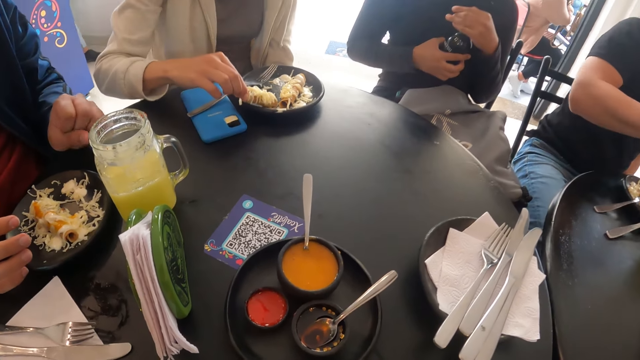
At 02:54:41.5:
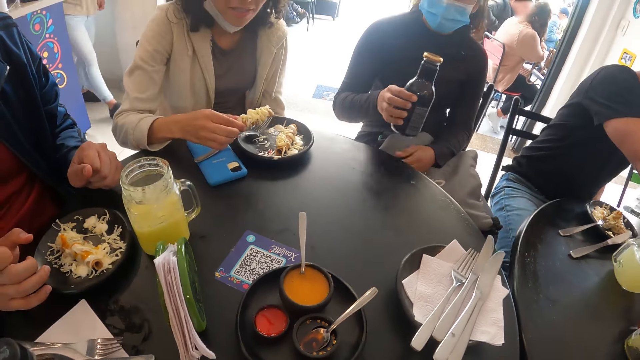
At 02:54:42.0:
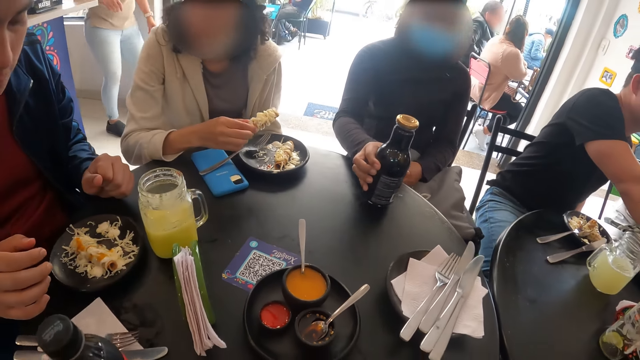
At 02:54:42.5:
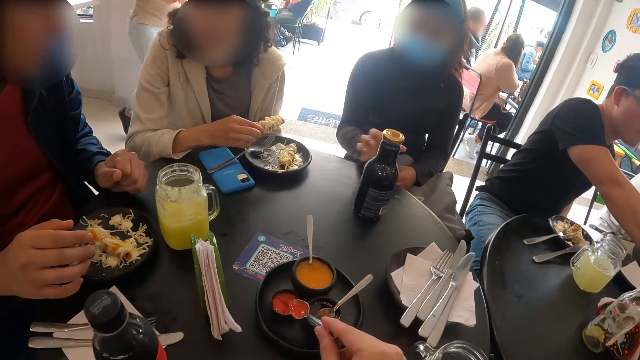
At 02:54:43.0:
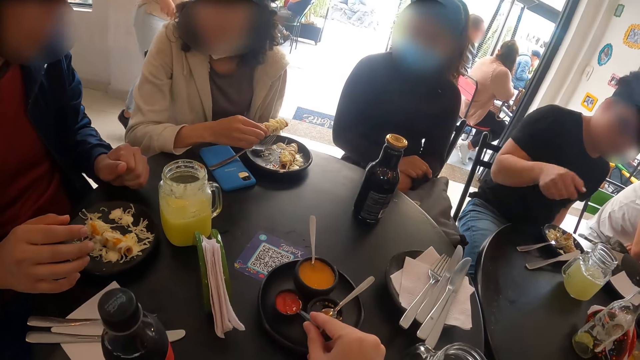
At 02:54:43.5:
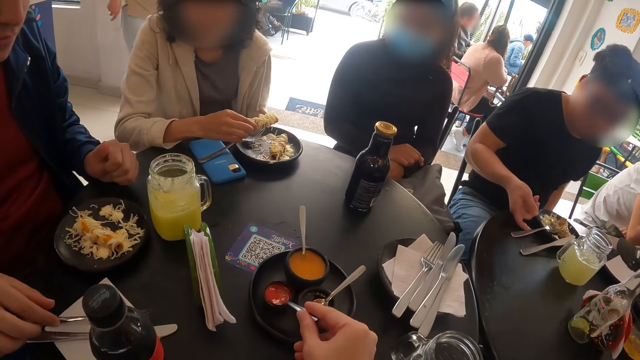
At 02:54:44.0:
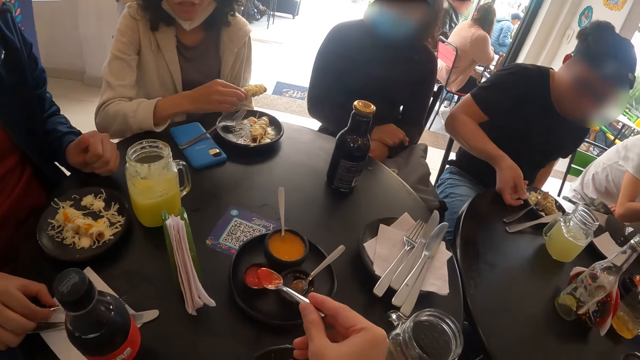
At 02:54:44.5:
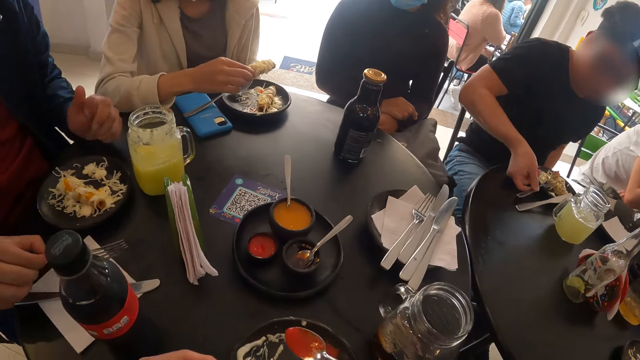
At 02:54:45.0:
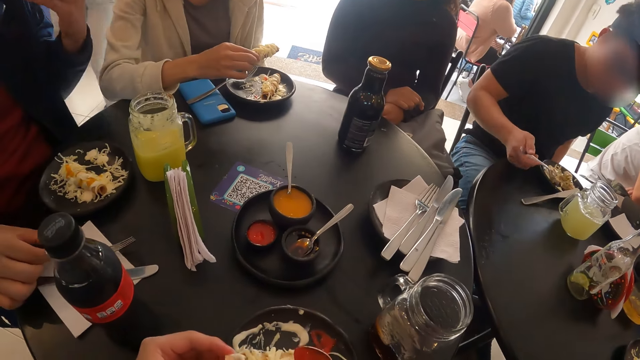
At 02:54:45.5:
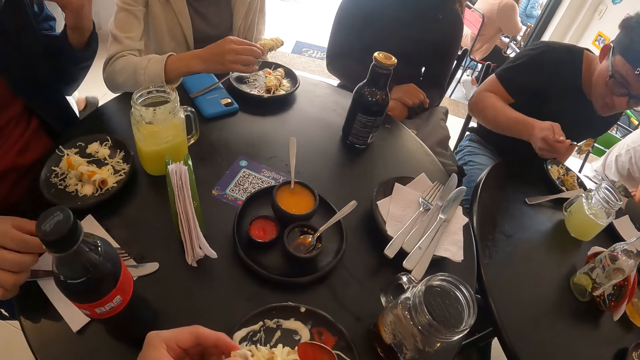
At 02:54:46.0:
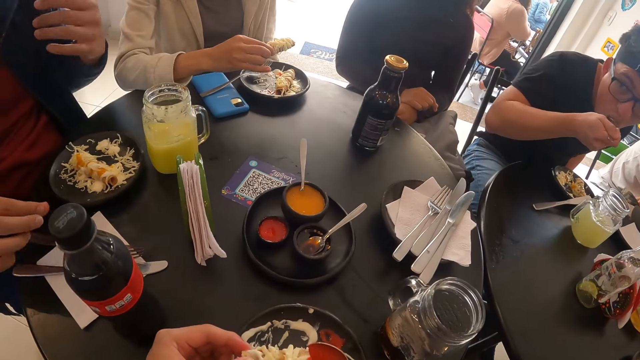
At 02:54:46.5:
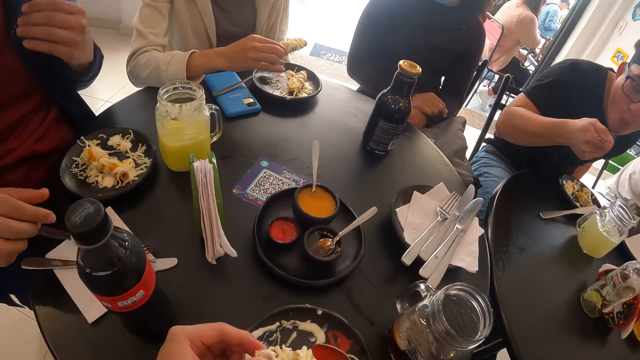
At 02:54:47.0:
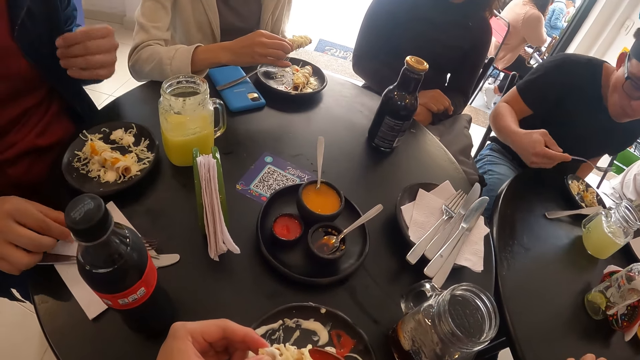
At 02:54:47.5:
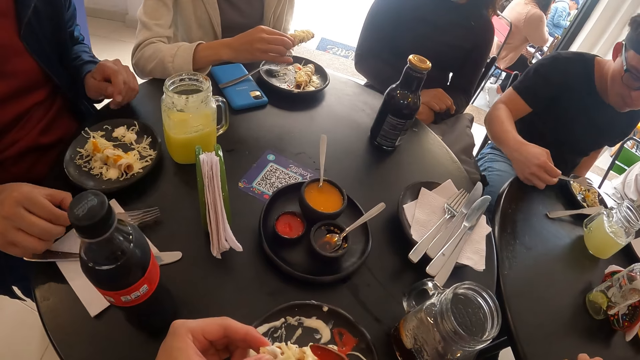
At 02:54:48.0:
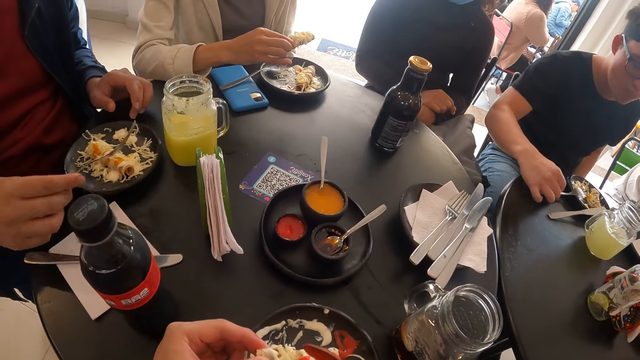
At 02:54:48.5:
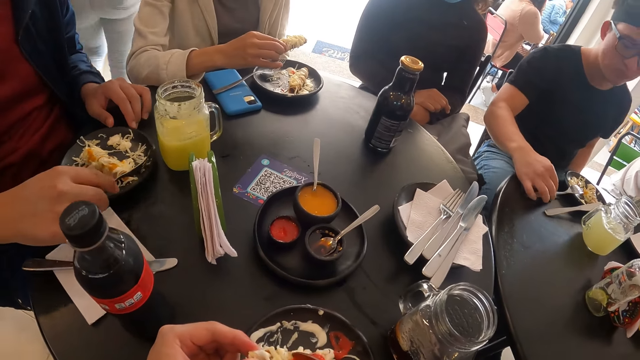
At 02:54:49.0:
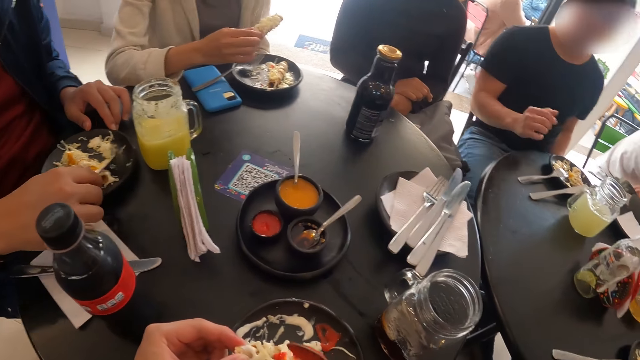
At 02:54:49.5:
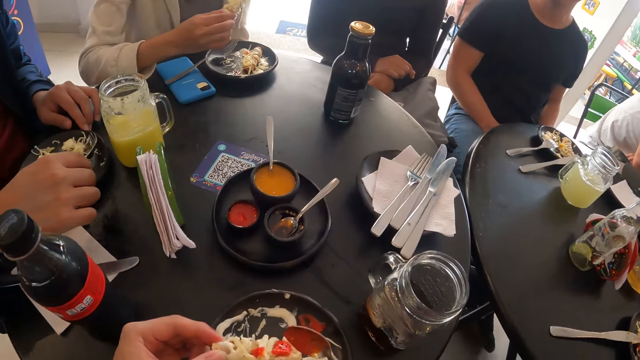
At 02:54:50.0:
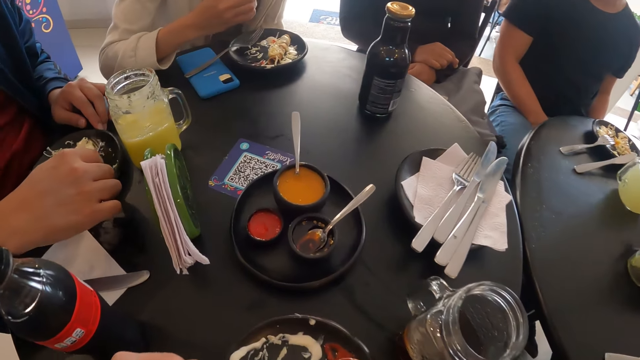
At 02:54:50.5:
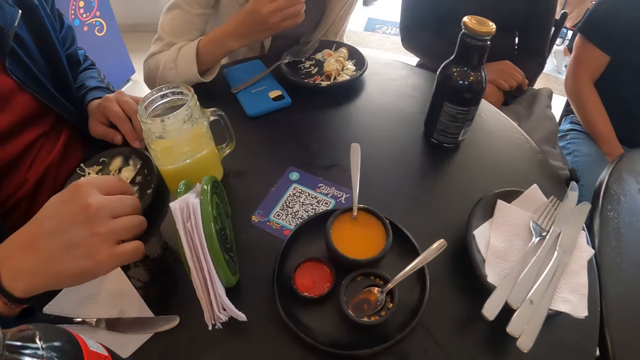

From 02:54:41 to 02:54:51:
A woman drops the bottle on the table with her right hand. The camera wearer scoops something. They pour something in the food. A man eats from the fork in his right hand. Another man grabs the fork from the serviette with his right hand.

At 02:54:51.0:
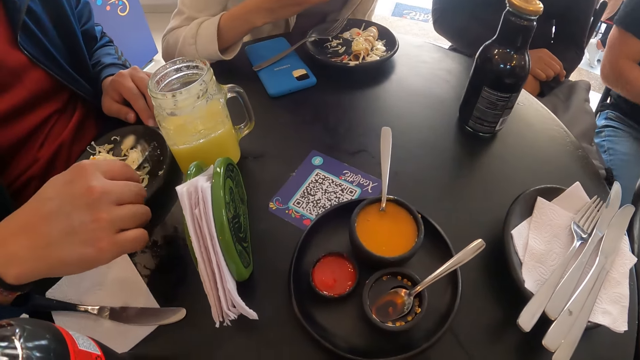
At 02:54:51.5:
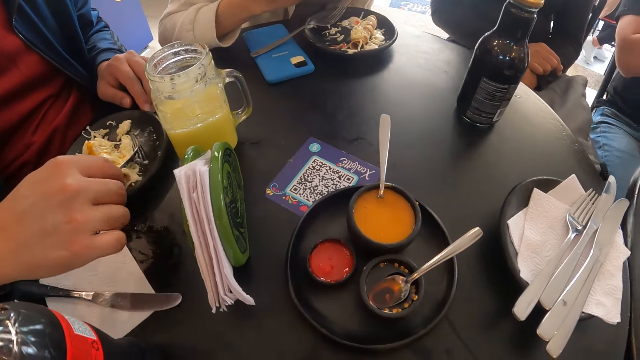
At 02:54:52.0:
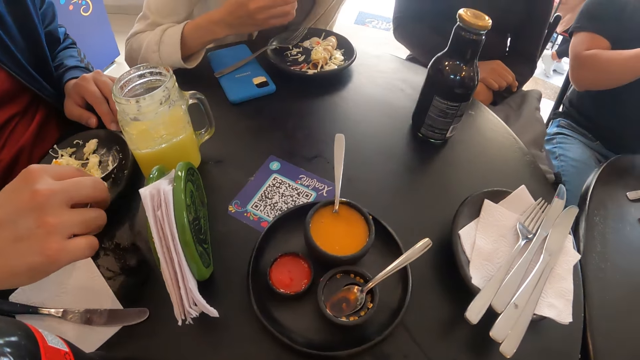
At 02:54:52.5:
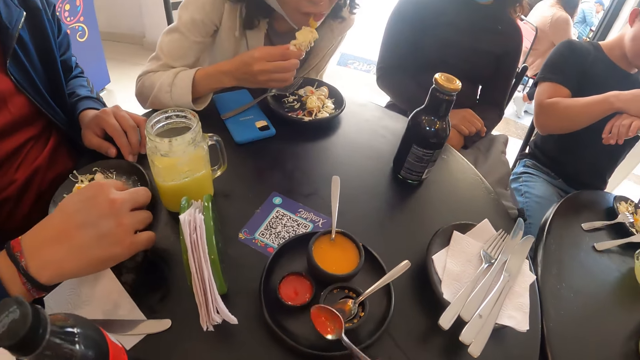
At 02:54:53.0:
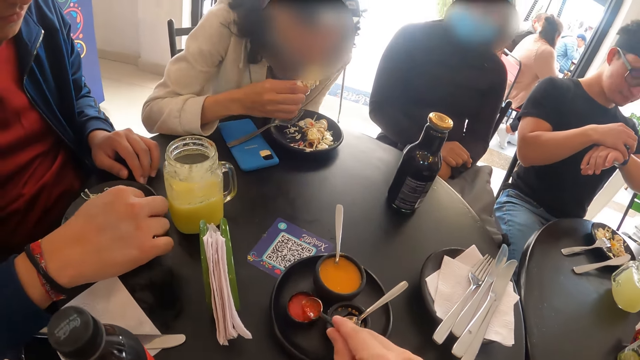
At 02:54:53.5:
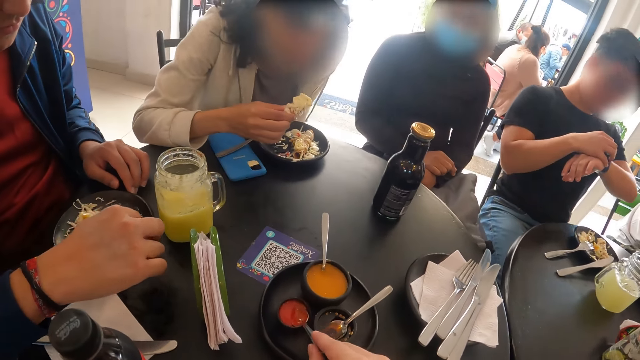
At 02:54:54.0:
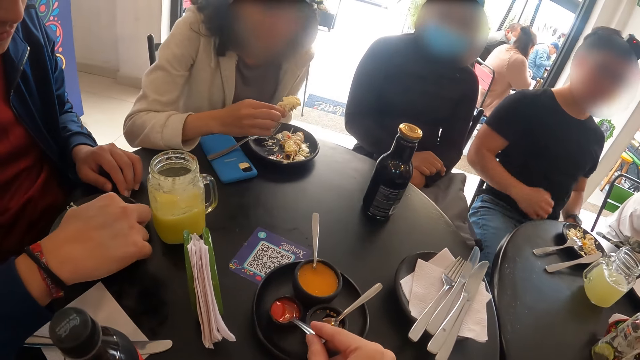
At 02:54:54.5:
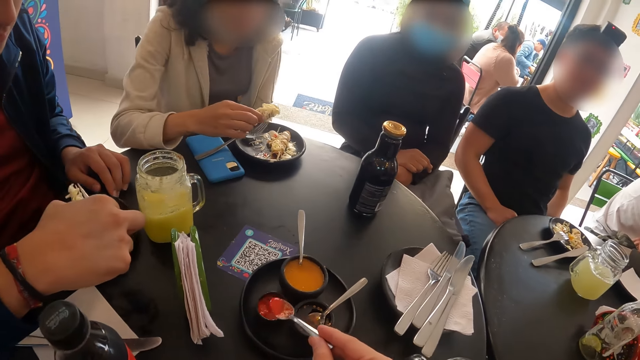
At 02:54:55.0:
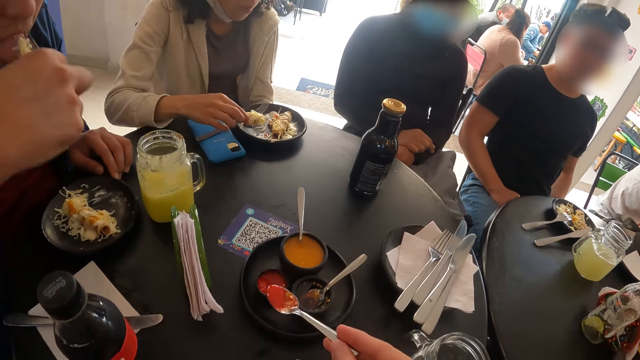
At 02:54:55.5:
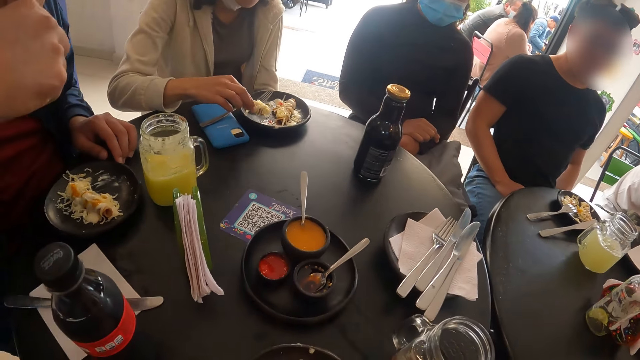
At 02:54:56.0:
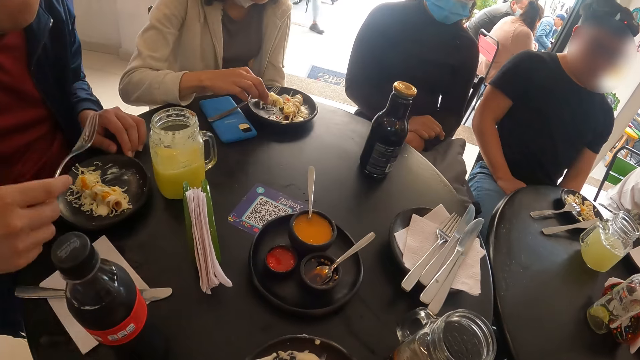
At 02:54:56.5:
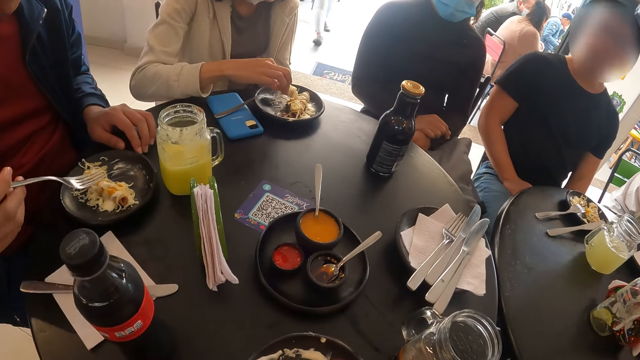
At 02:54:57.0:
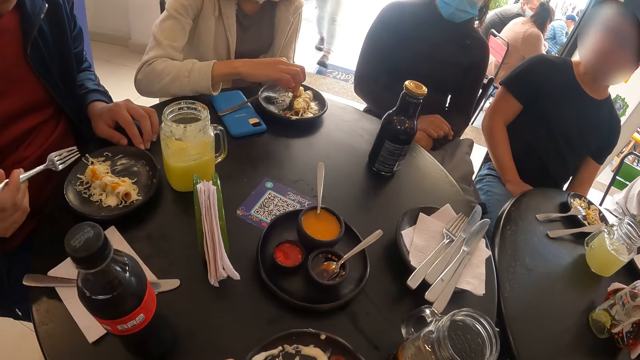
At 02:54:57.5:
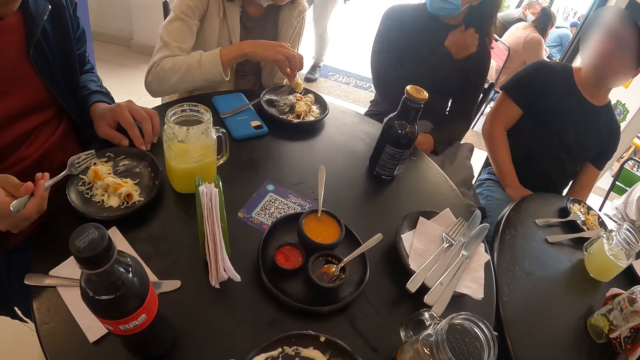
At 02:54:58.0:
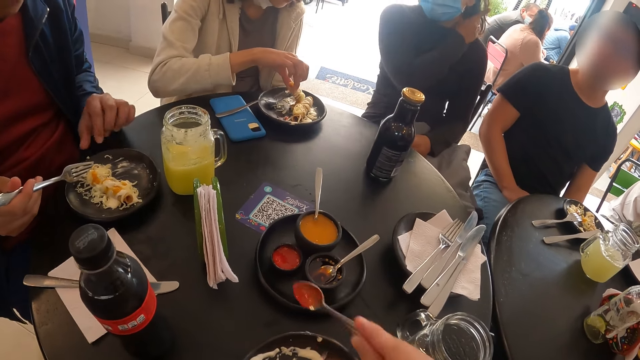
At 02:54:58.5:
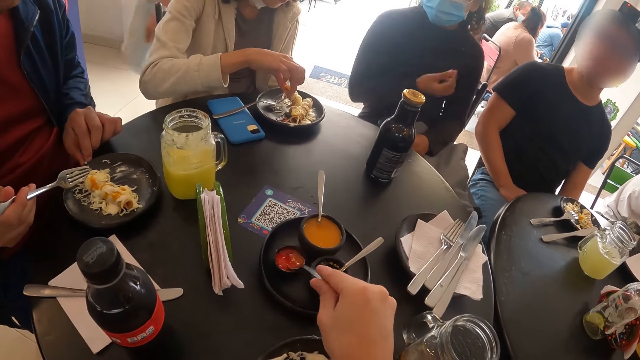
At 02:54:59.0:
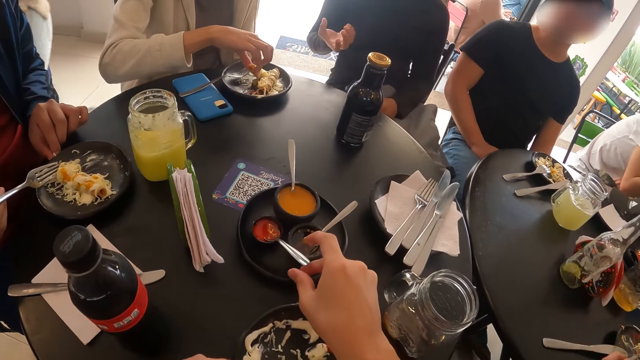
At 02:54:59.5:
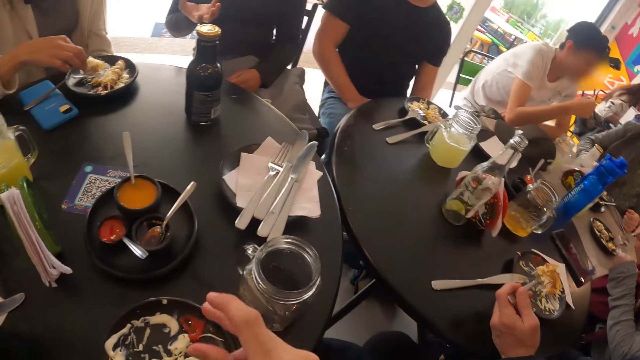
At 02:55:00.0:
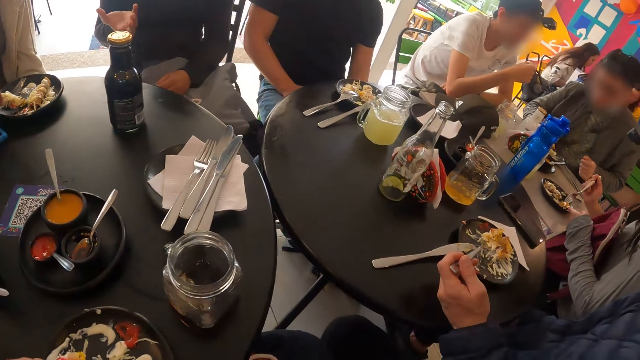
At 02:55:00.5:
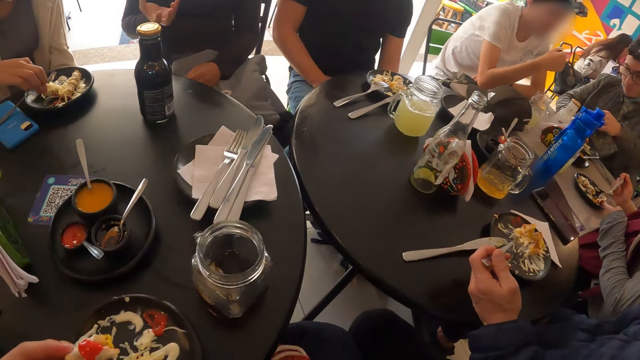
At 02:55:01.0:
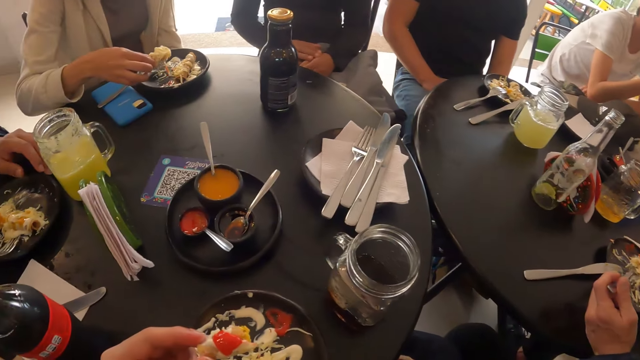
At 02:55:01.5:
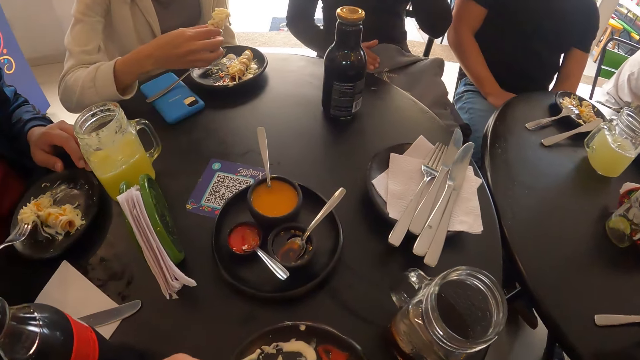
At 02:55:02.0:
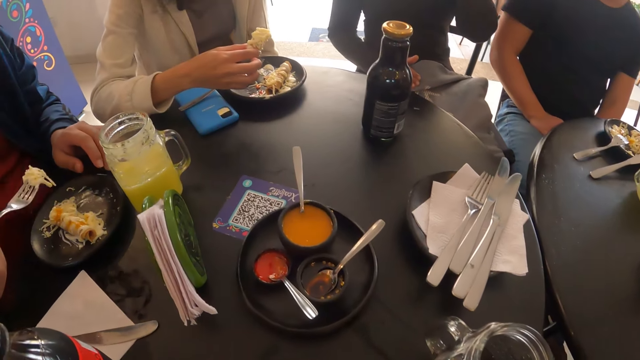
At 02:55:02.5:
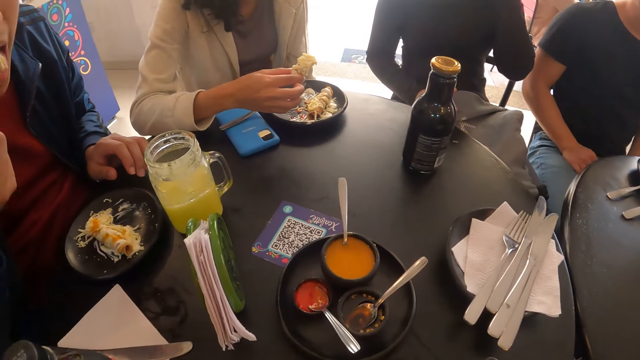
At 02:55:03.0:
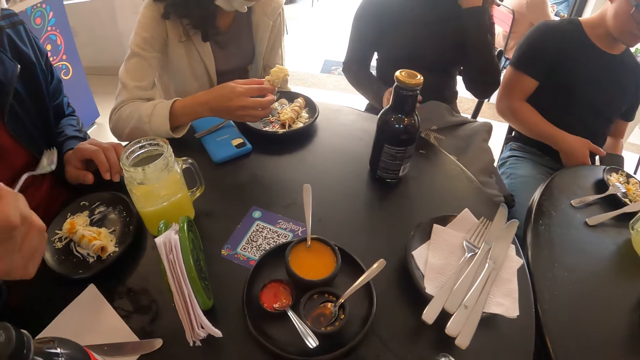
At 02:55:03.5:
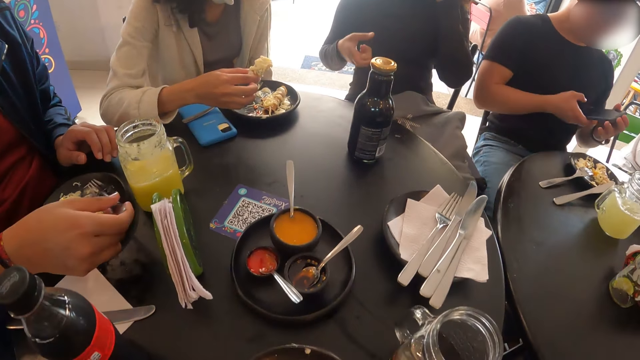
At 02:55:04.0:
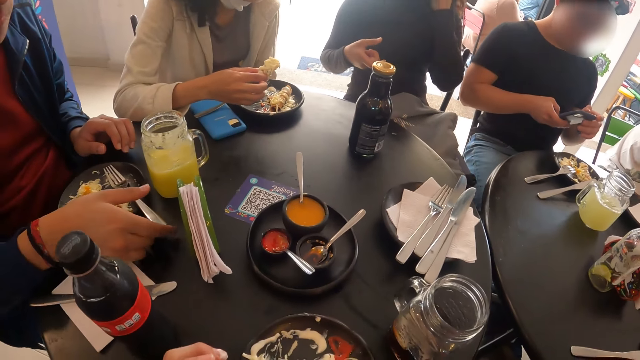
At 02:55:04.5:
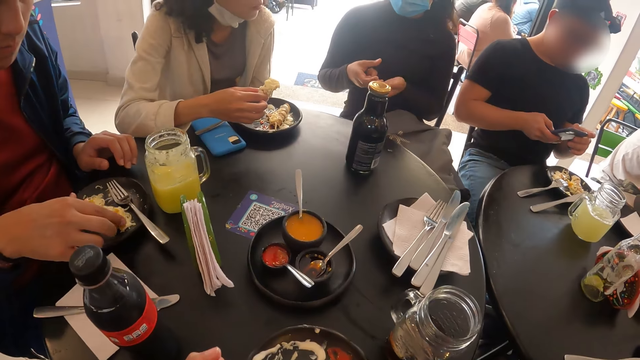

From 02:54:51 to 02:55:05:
The camera wearer takes tomato sauce from the dip-bowl with the spoon in her right hand. The man eats from the fork in his right hand. The camera wearer pours something in the food. She drops the spoon in the dip-bowl with her right hand. She eats food. The man eats from the fork in his right hand and drops the fork on the plate with his right hand. Another man operates a phone with both hands.
